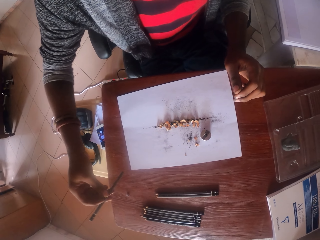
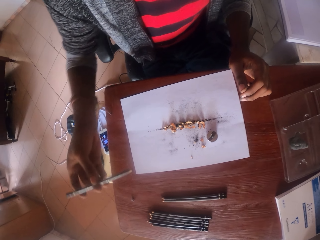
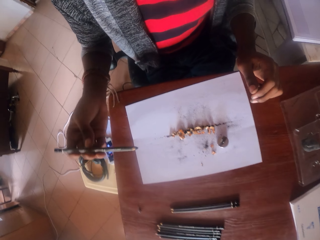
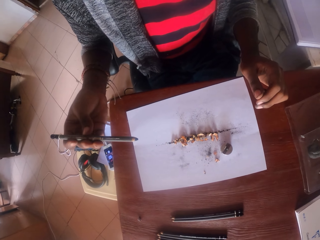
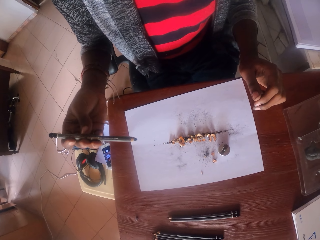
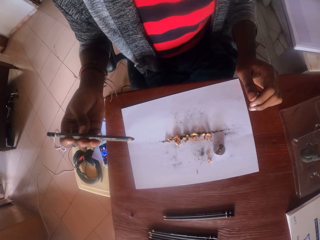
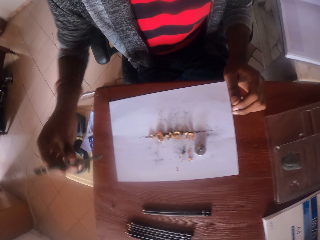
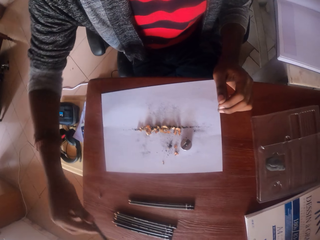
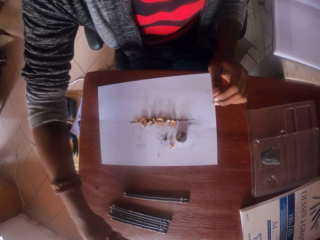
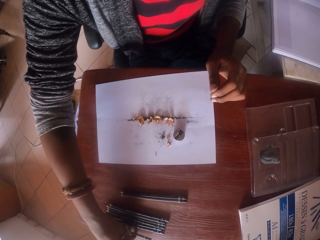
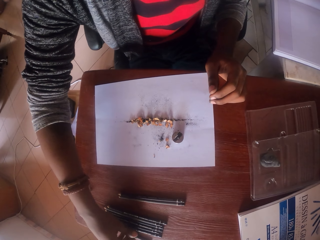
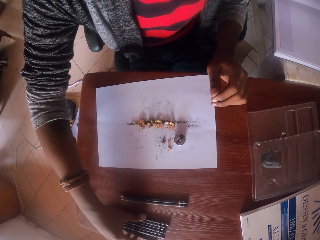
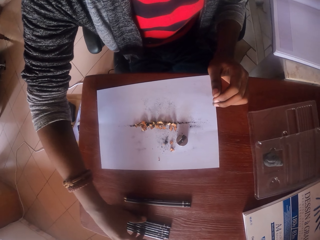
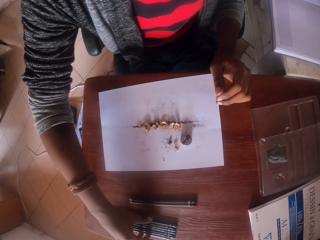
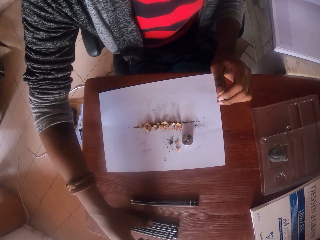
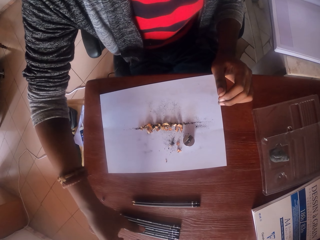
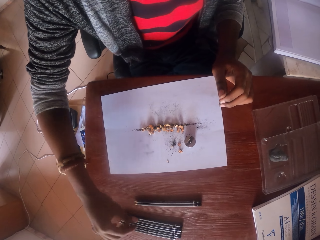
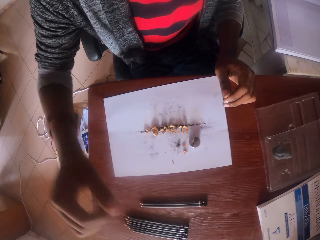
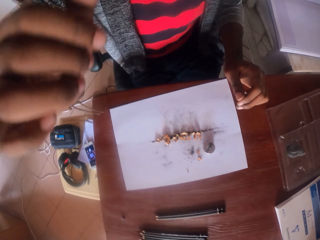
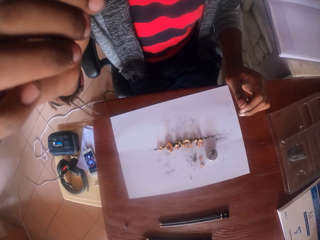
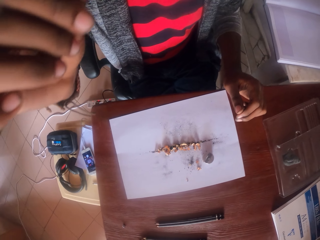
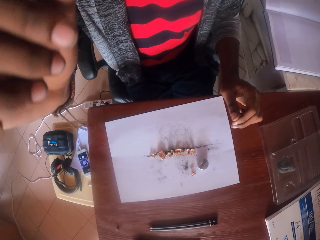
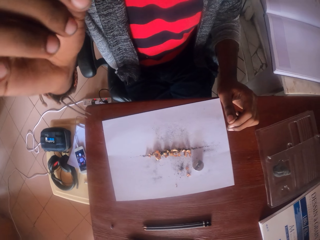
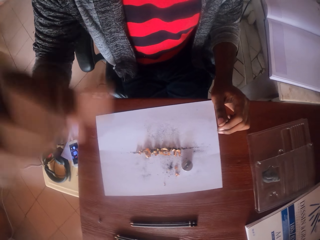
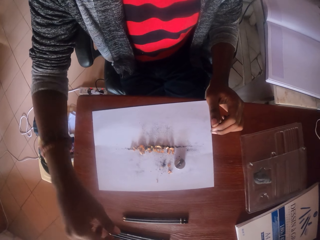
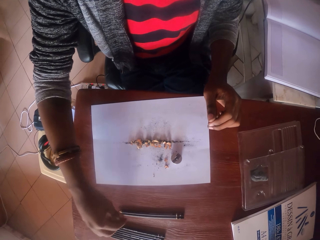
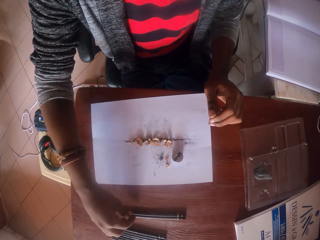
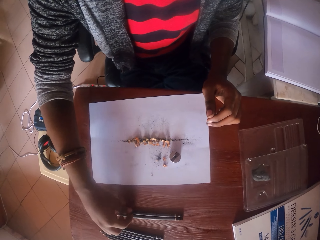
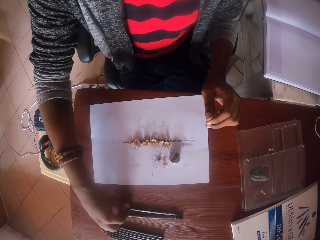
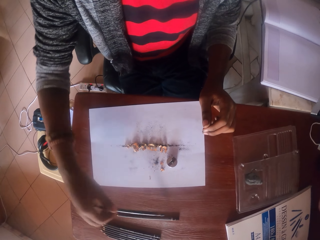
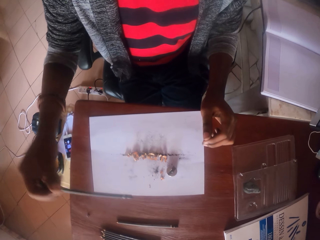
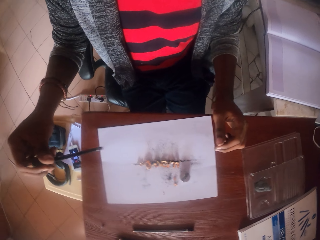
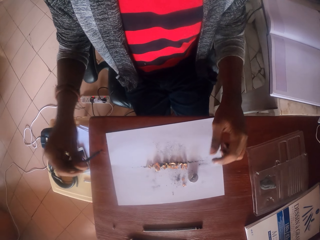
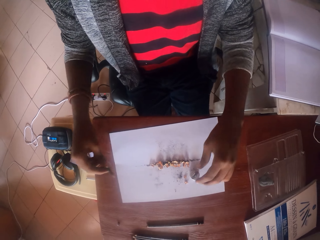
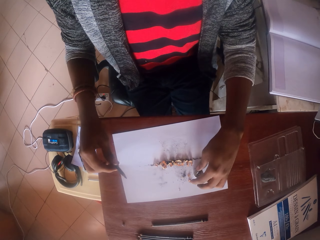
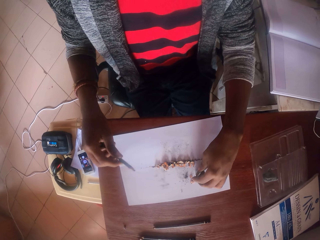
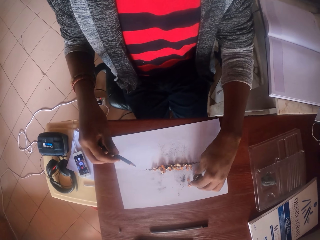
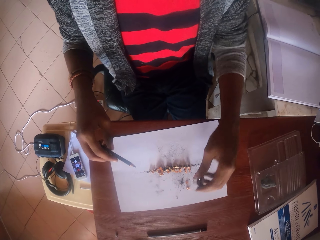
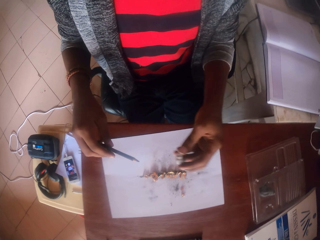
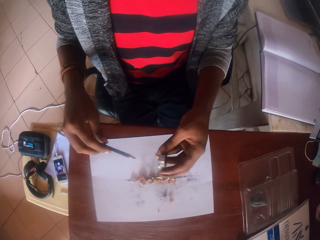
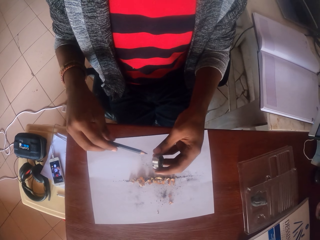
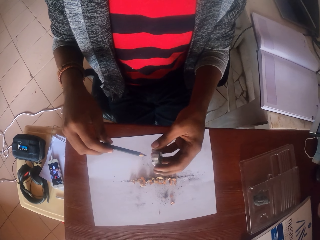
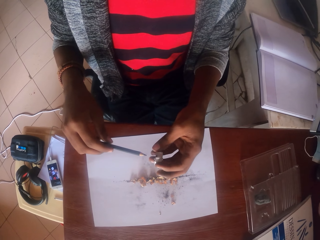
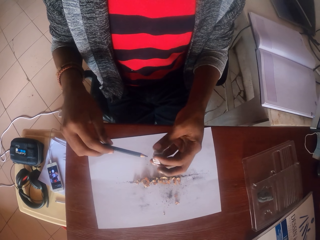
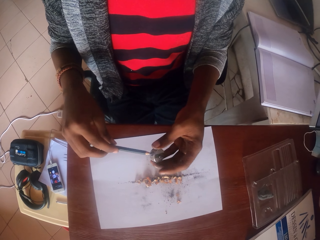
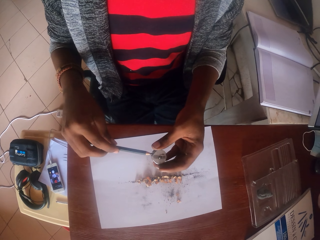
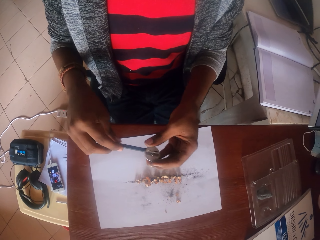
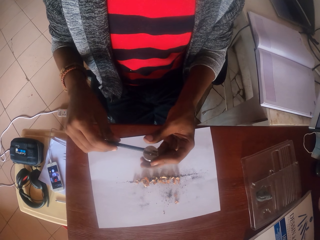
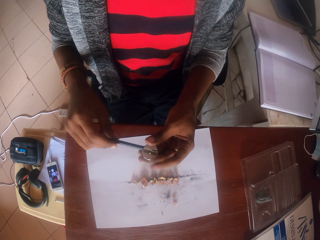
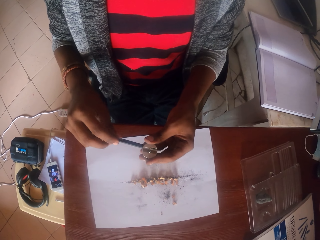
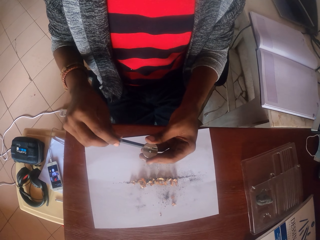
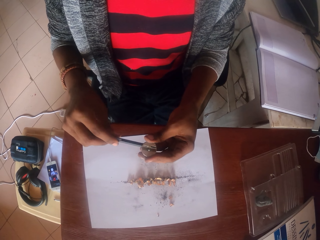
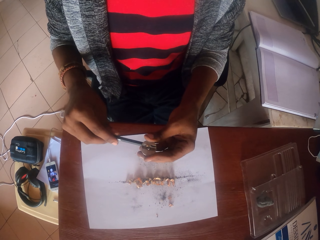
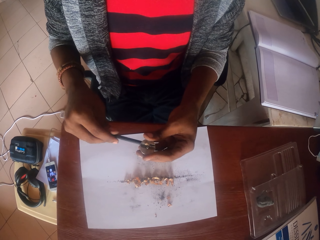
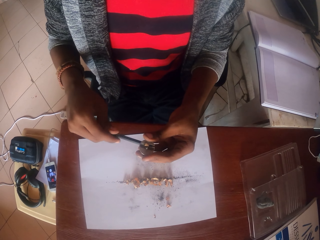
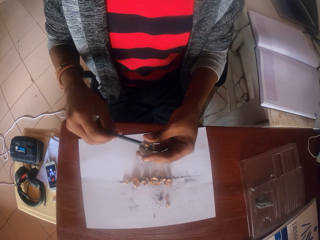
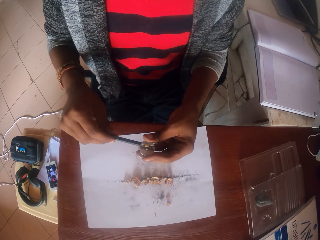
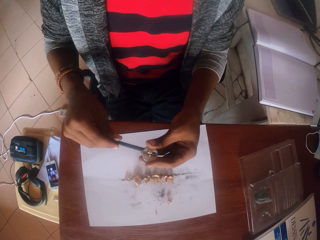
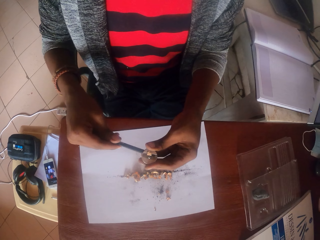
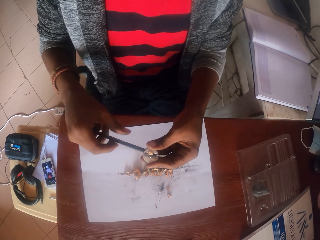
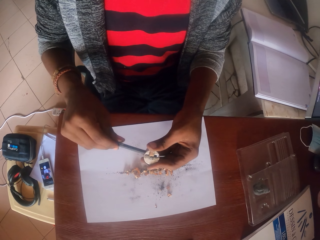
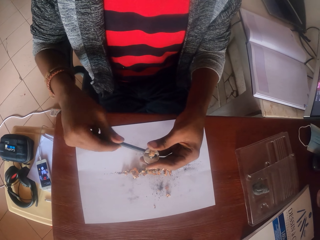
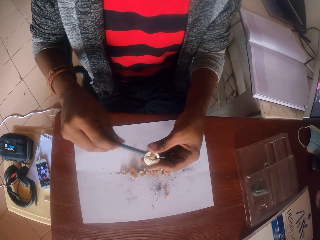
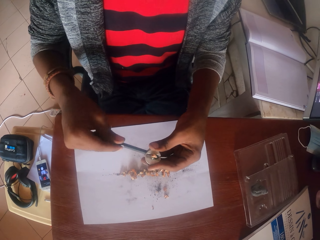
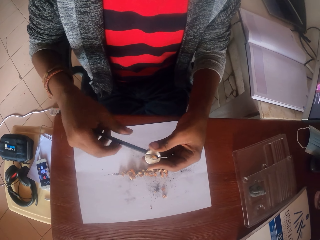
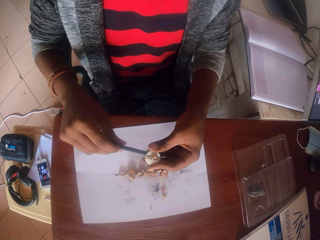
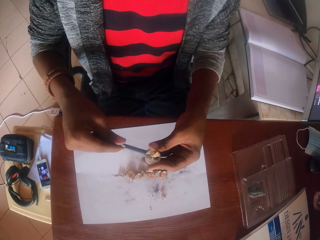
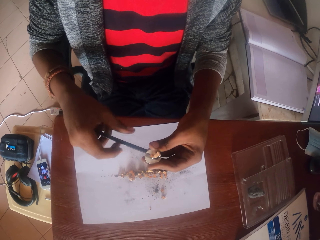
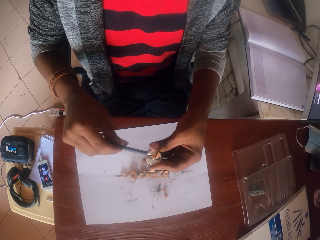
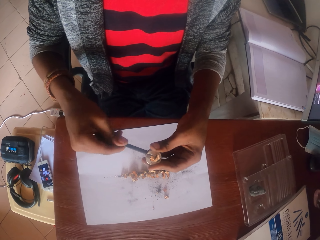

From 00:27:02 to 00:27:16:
The camera wearer takes the pencil from the table. They look at the pencil. They put the pencil on the table. They raise their hand. They lower their hand. They take the pencil from the table. They pick up a pencil sharpener. They sharpen the pencil.

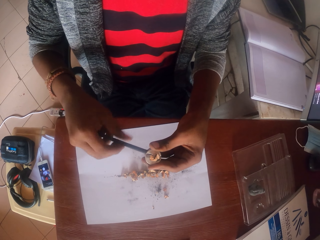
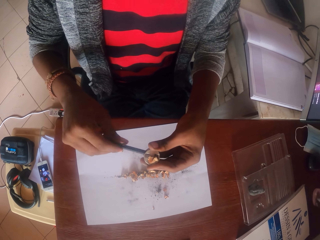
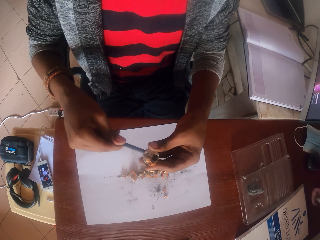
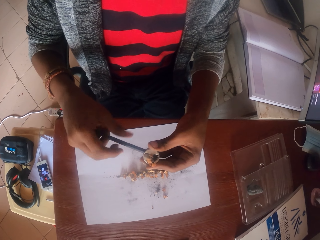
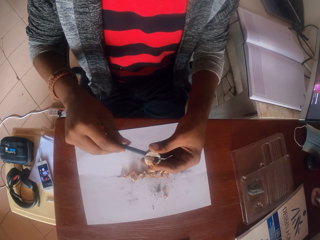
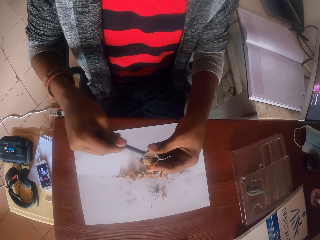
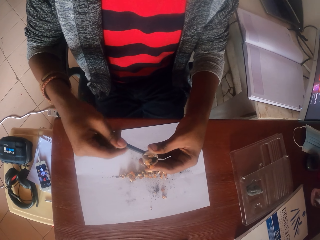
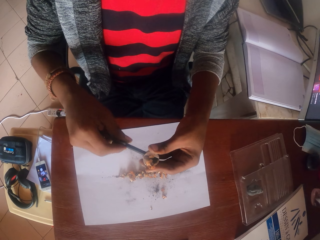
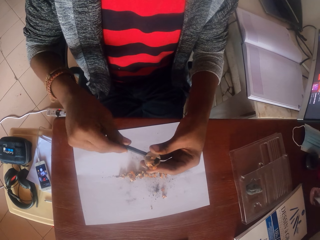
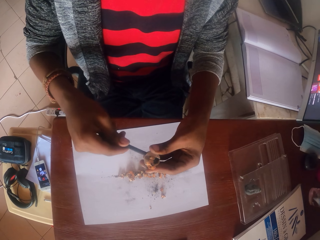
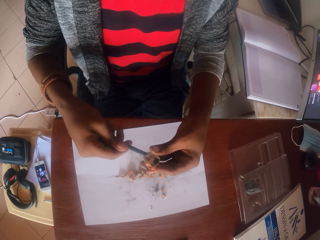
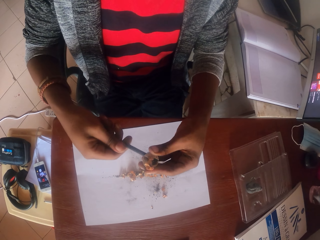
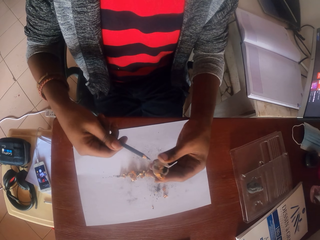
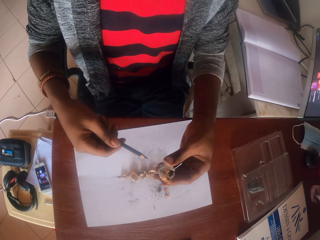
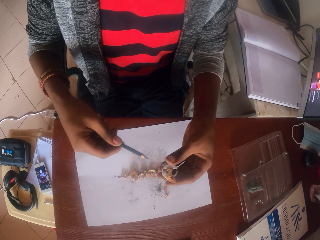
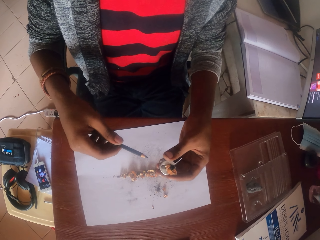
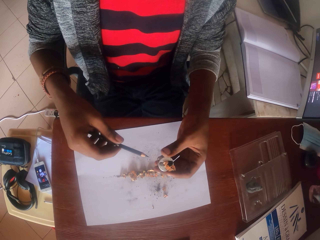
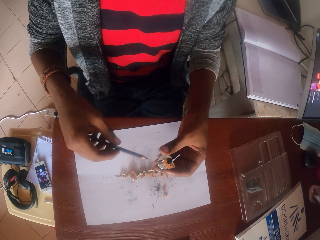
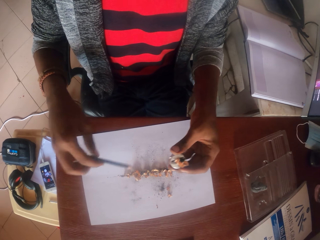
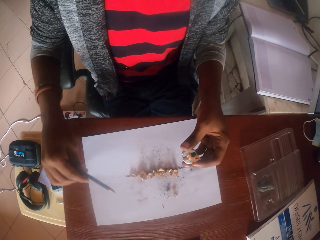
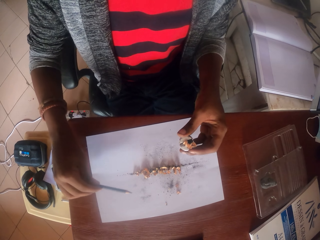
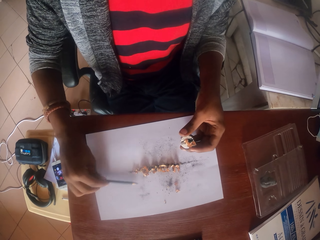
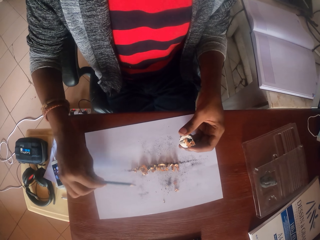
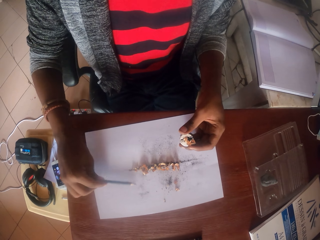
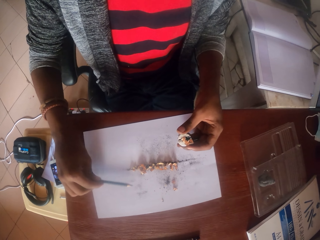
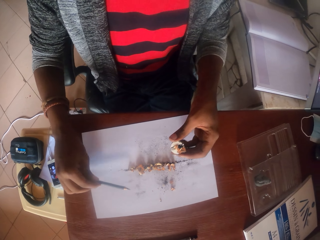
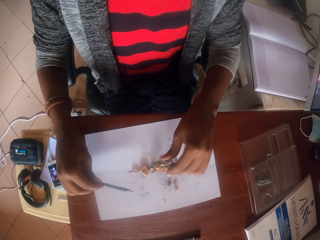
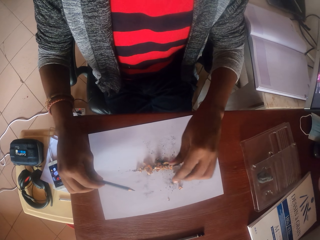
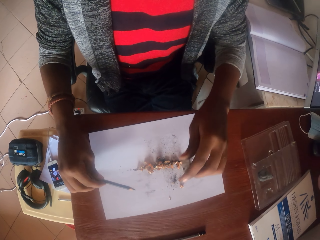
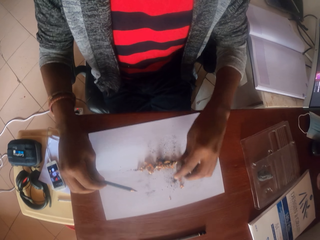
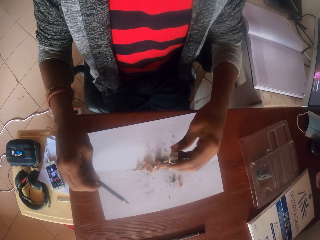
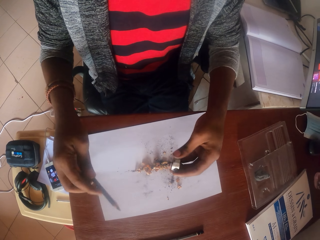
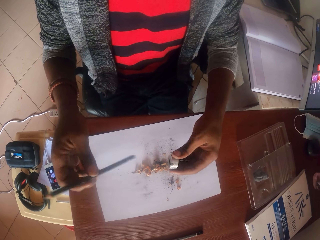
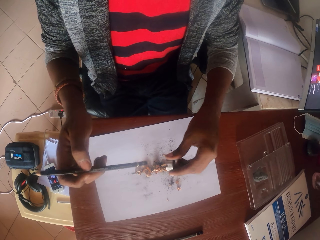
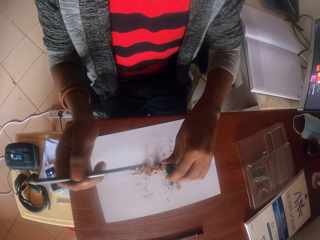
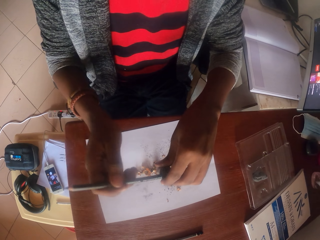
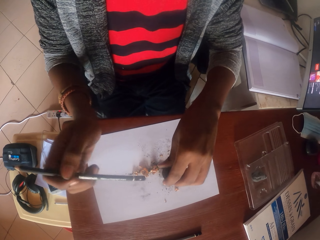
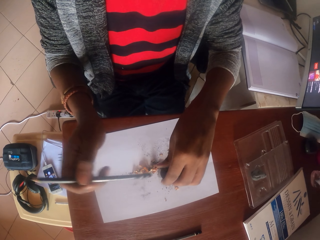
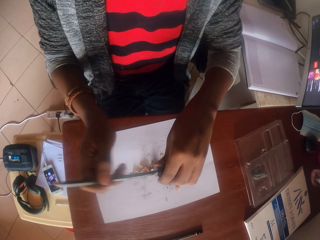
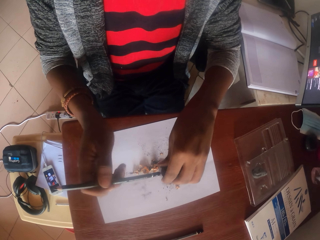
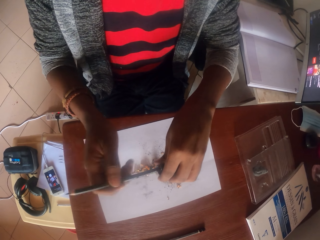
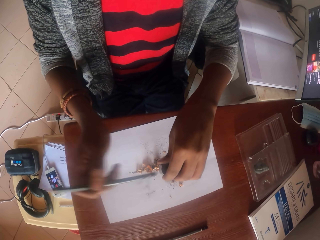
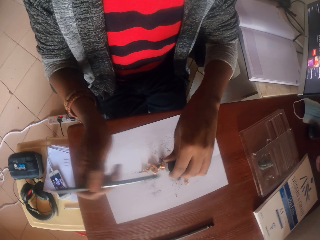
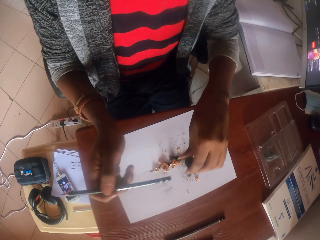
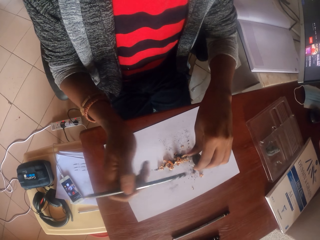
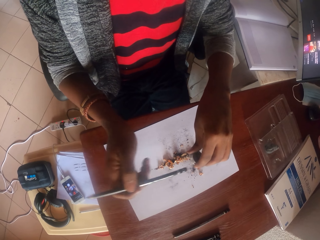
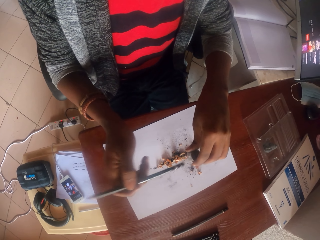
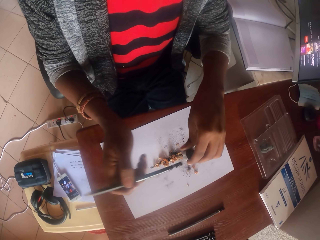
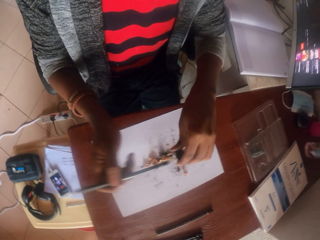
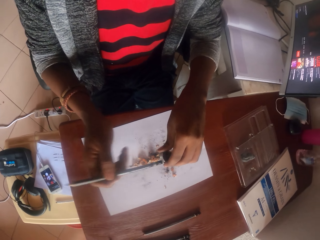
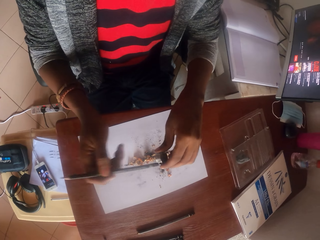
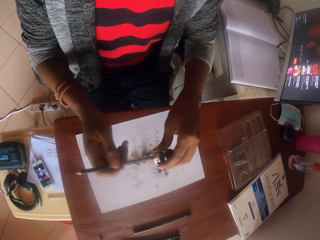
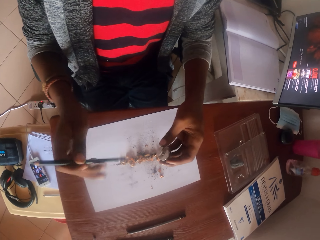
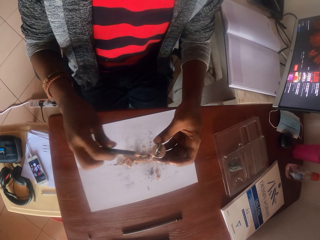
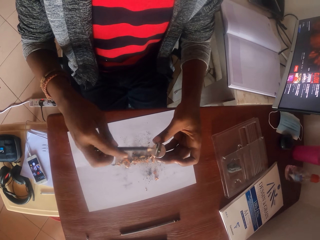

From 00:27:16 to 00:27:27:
The camera wearer shakes a pencil. They tap the pencil on a piece of paper. They pour pencil shavings from a pencil sharpener onto the piece of paper. They shake the sharpener. They tap the pencil sharpener with the pencil.
